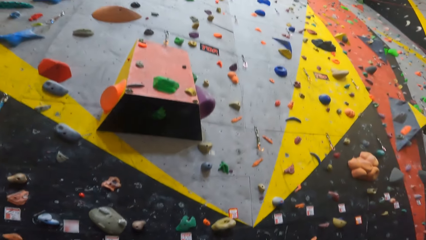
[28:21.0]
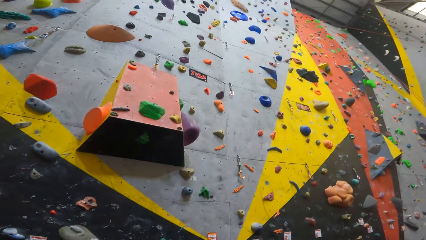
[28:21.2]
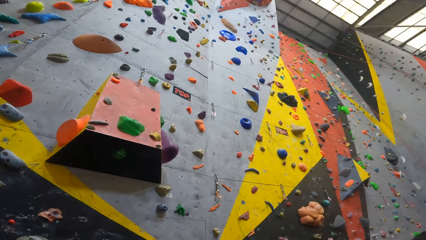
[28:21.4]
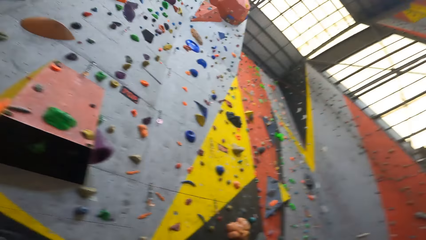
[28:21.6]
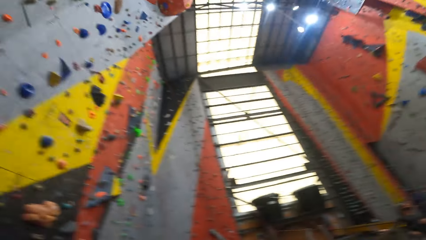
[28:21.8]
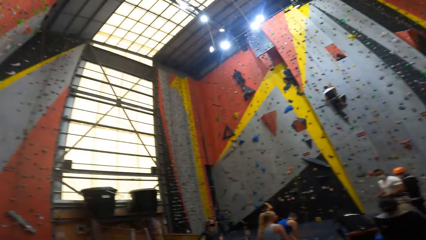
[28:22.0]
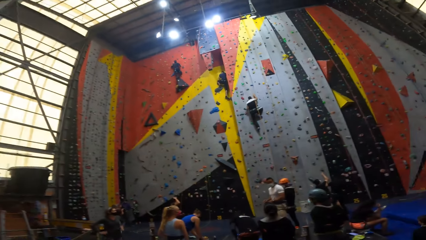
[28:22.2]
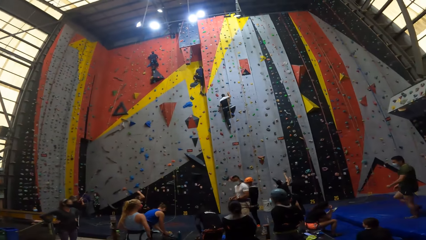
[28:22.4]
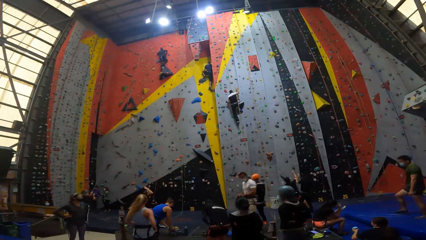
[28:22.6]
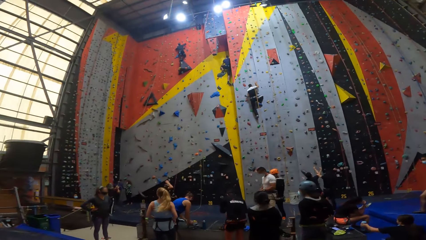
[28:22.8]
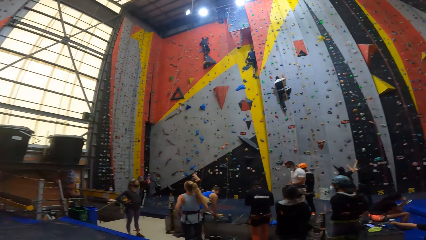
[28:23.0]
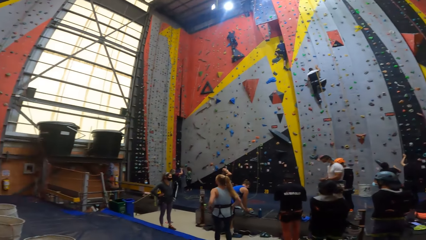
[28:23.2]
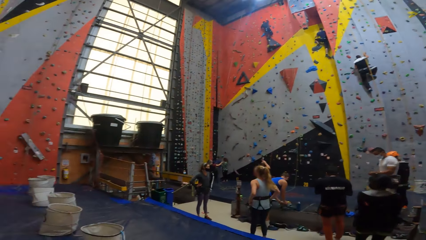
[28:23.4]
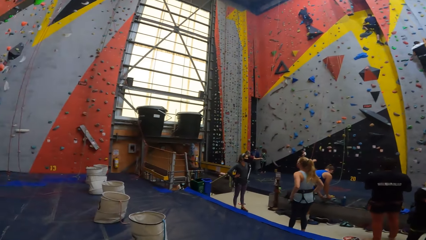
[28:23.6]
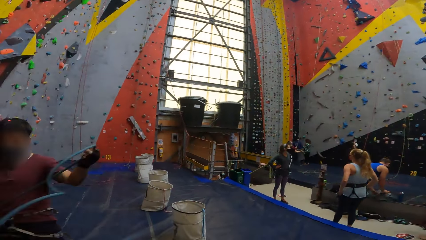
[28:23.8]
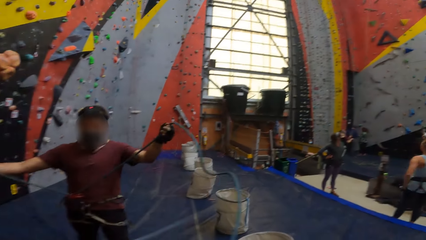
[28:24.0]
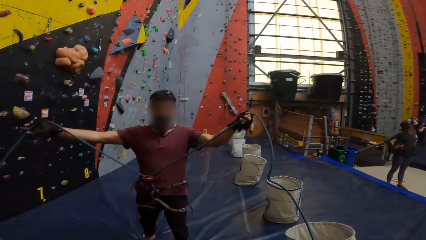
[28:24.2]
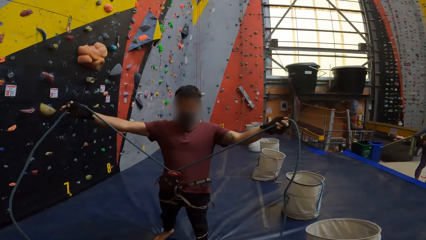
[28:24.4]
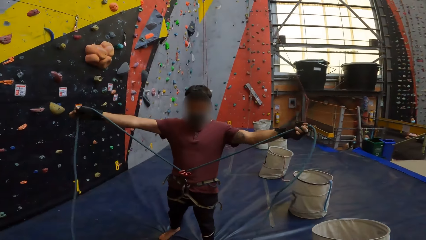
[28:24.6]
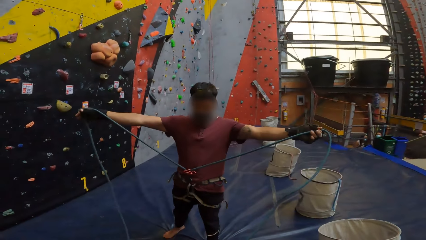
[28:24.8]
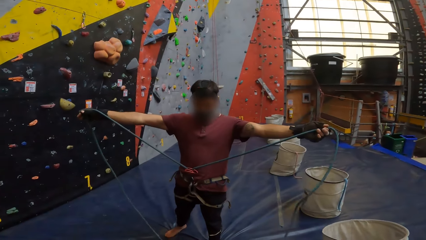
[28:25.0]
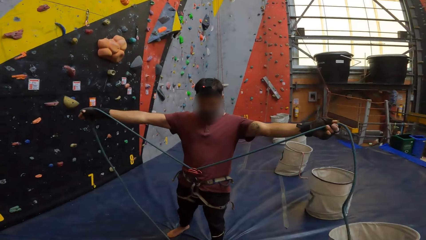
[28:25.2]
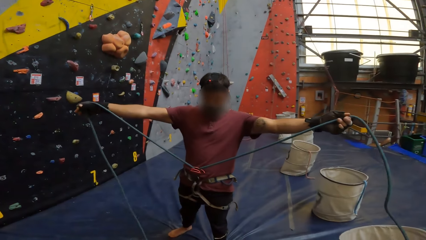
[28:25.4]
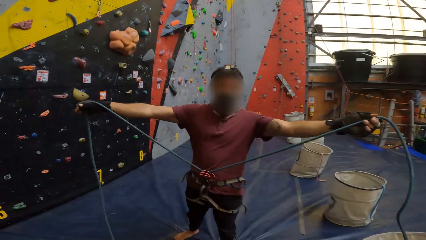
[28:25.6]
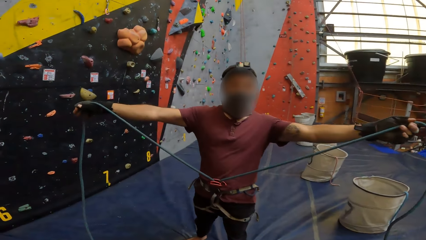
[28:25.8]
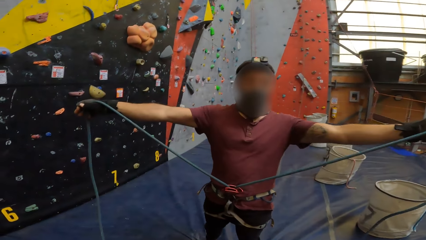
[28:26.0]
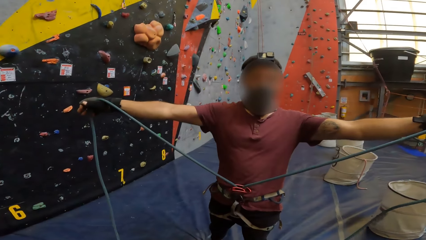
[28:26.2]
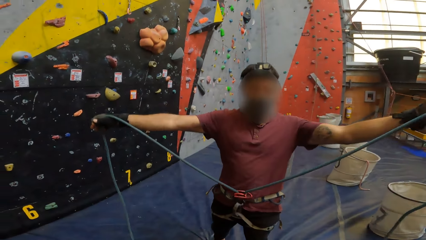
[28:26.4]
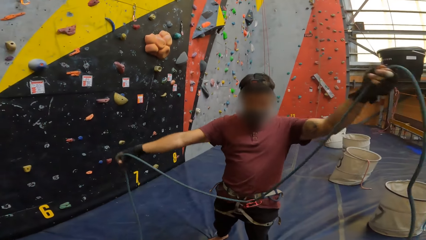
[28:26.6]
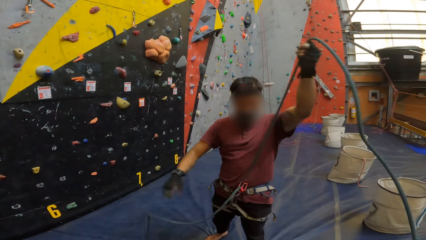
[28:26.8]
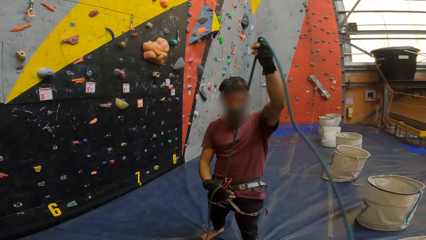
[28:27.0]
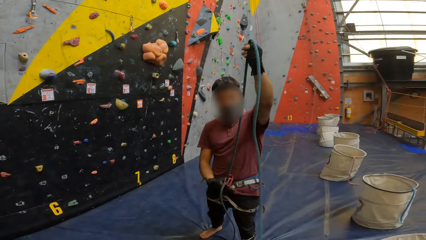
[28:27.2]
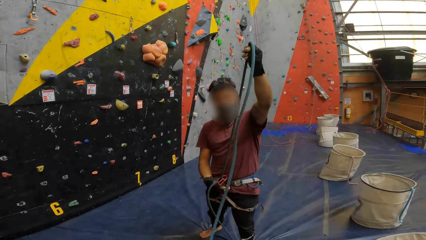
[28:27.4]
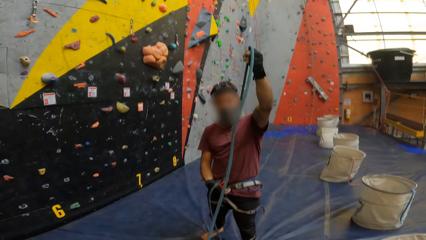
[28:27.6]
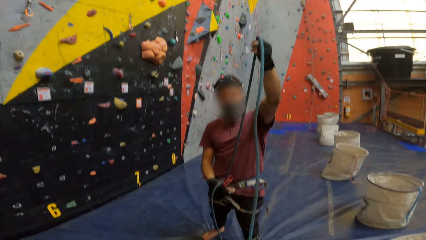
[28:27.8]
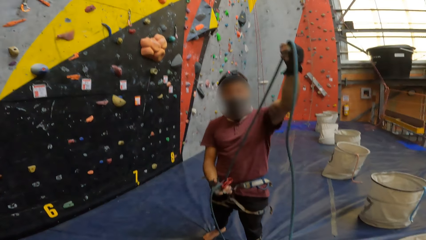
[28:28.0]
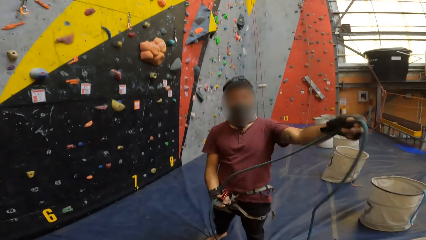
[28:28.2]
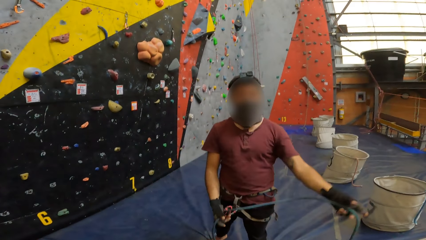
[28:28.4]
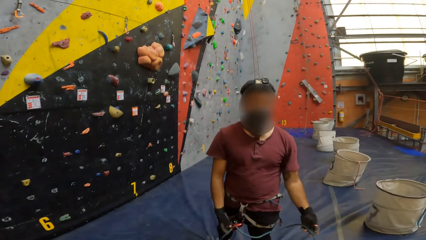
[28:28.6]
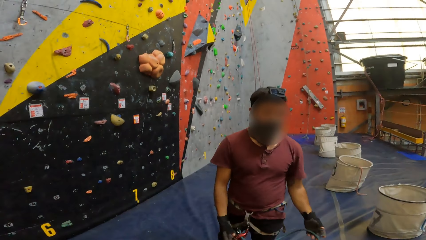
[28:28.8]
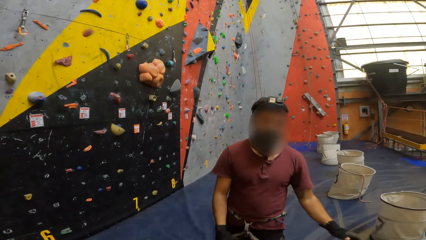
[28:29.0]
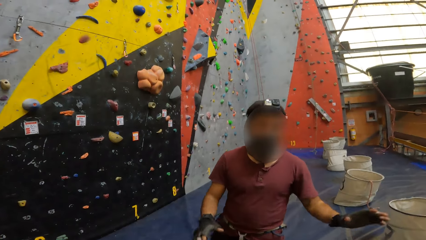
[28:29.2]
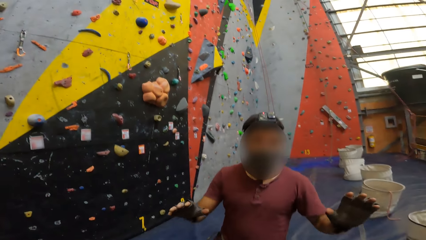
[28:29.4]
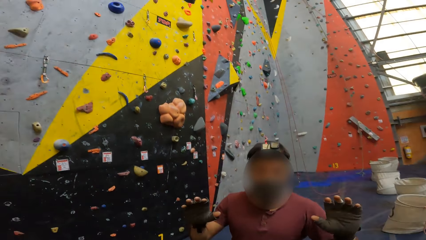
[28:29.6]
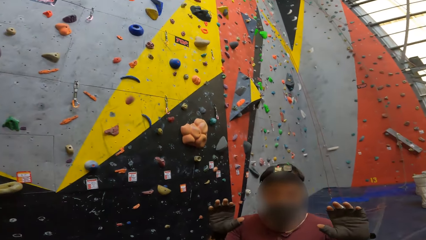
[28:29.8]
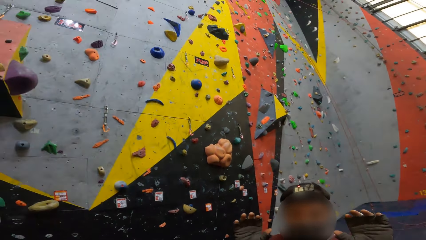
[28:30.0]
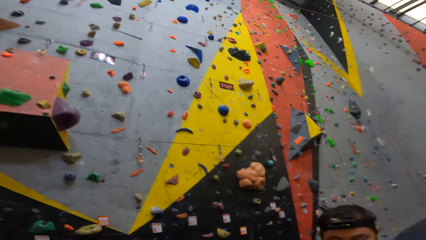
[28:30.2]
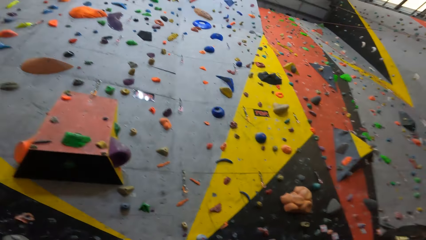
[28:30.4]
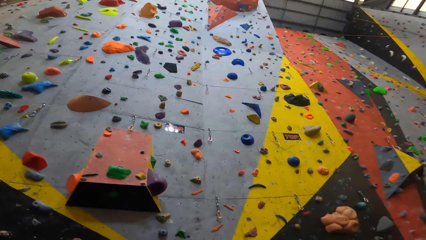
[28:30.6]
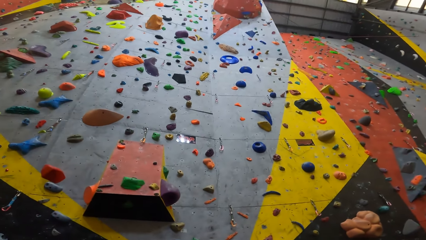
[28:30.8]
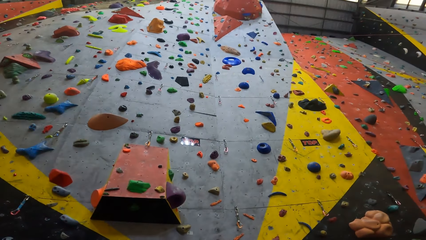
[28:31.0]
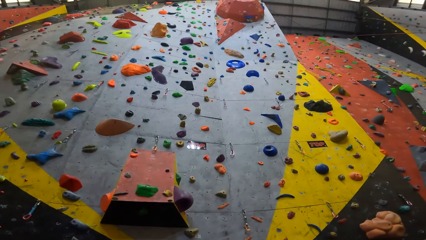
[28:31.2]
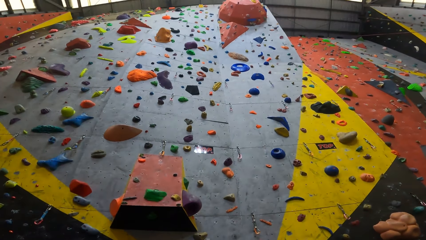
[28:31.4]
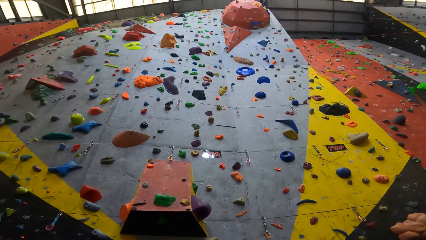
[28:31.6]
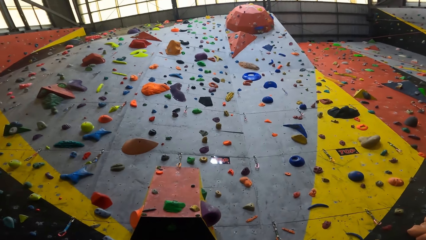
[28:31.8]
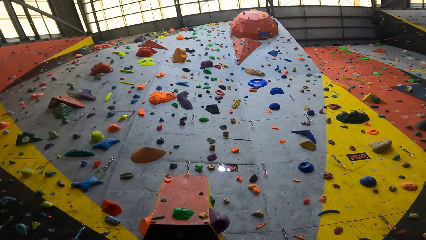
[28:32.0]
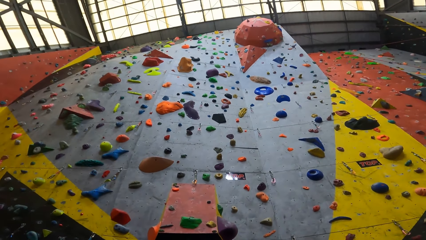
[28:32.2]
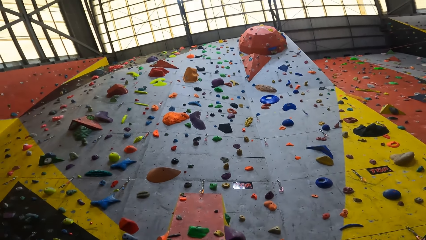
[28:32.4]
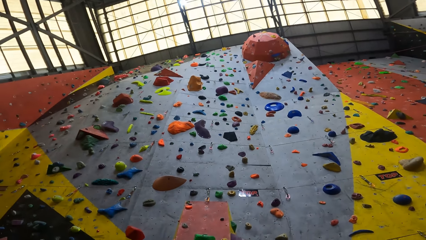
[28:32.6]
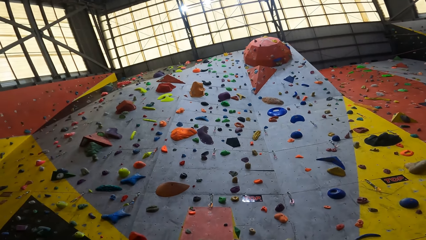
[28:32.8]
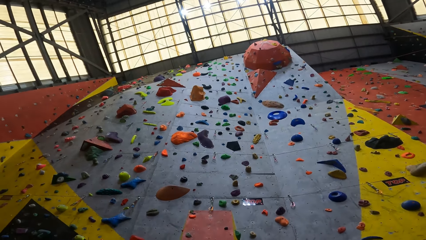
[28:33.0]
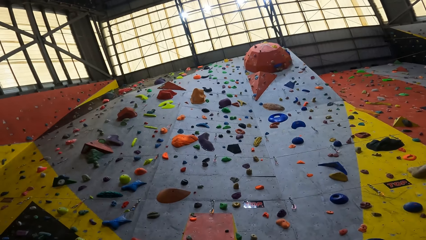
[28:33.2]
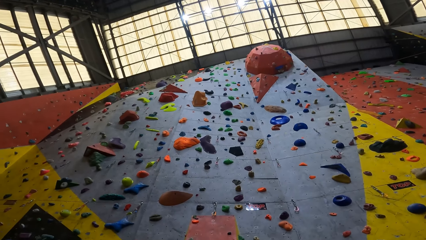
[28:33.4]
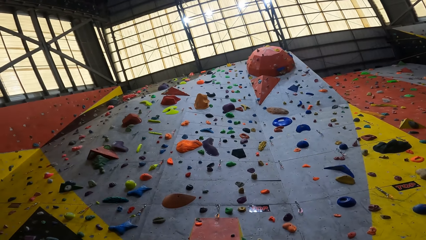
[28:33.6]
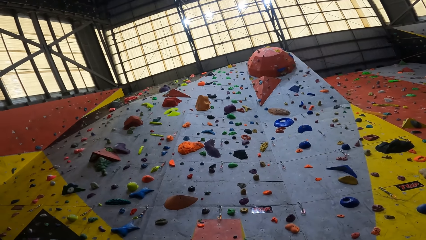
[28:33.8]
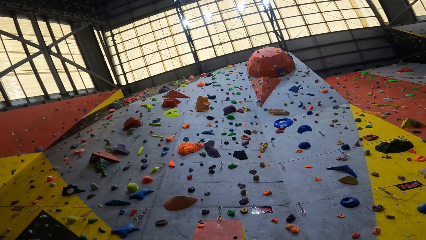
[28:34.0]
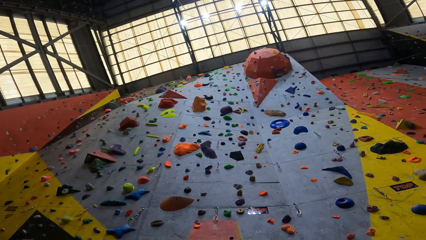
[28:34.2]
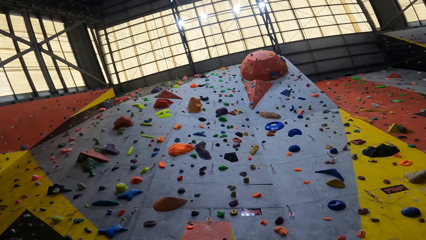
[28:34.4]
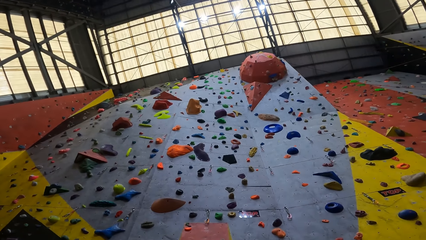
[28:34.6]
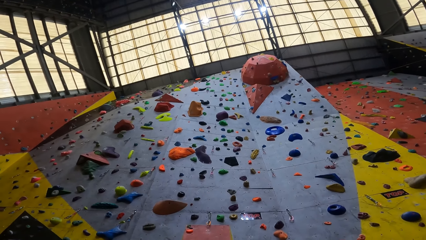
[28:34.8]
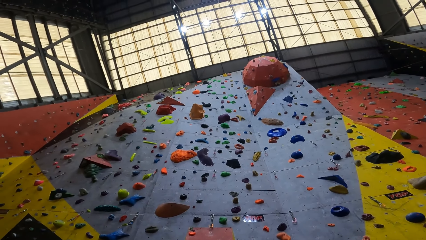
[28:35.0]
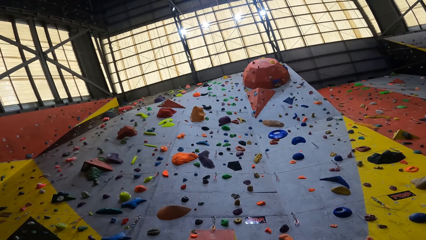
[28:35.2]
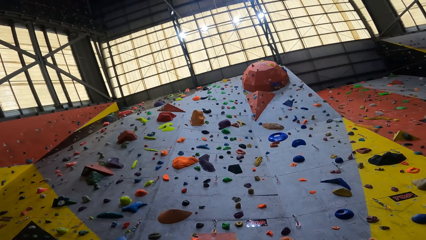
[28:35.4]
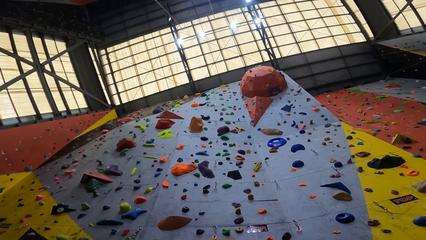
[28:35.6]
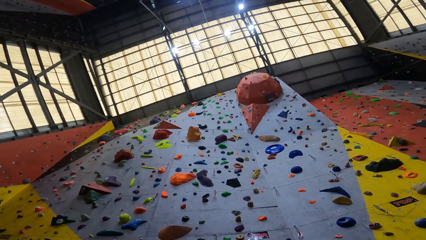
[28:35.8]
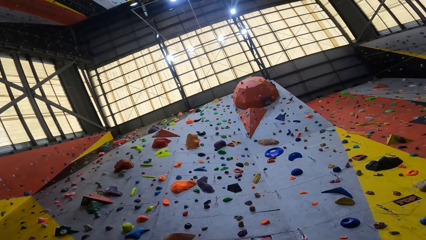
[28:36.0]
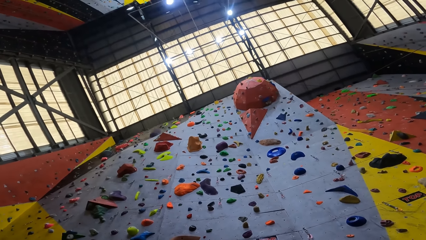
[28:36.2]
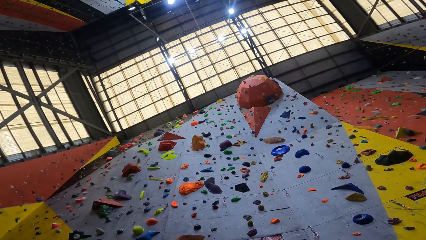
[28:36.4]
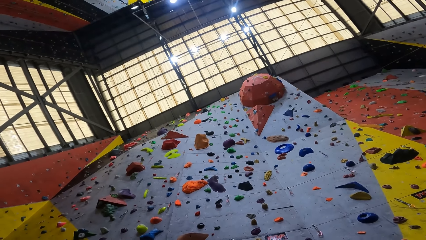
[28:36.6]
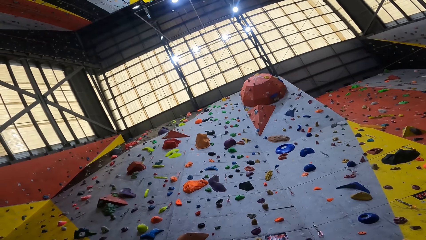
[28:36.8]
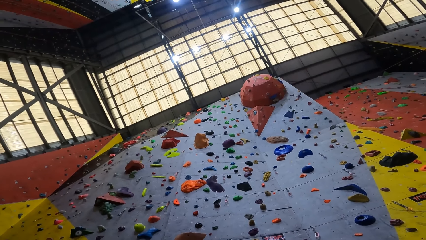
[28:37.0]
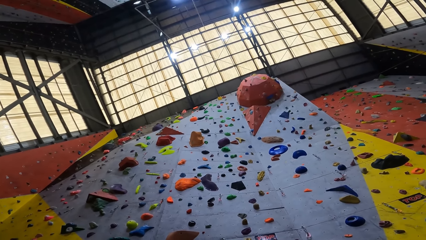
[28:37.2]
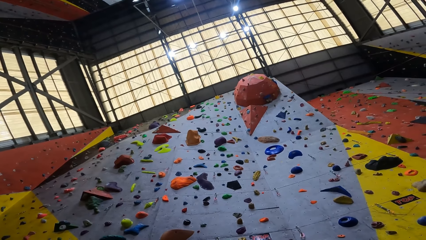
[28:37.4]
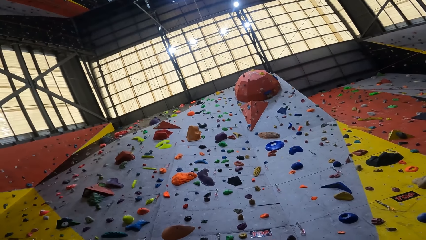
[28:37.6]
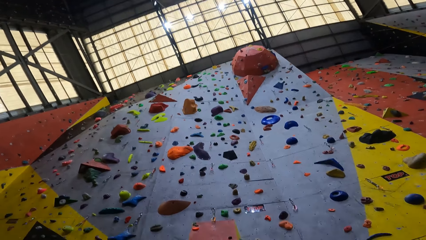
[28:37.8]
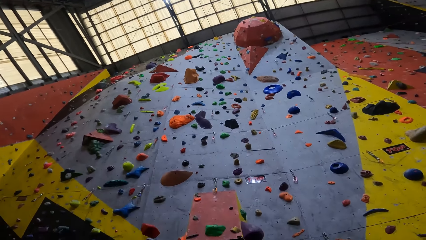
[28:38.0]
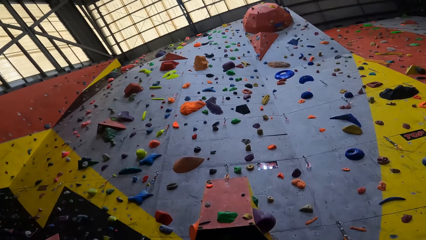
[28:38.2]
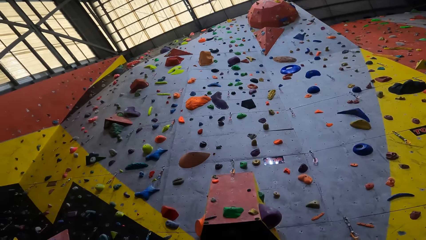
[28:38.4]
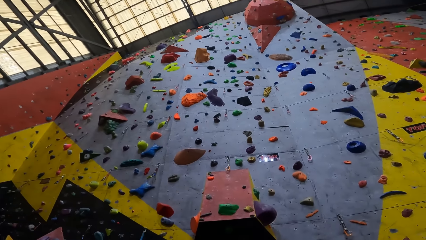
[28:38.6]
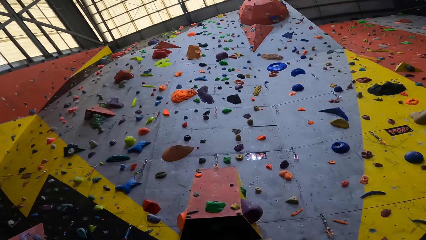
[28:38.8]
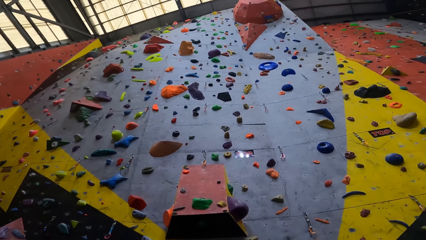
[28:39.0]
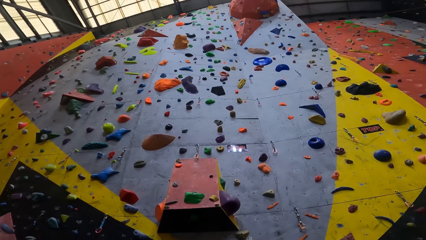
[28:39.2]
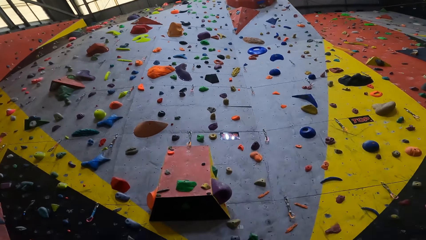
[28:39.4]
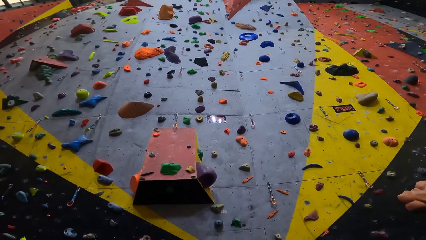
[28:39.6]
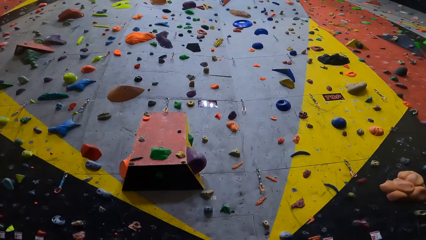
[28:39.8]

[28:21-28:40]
A man raises a rope. The man adjusts the rope on a climbing hook. The man raises his hand up. The camera wearer looks around the game climbing room.
